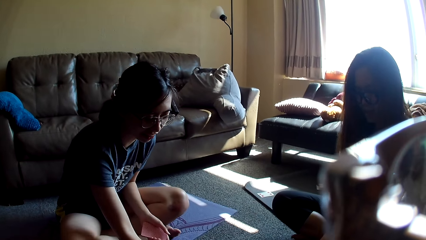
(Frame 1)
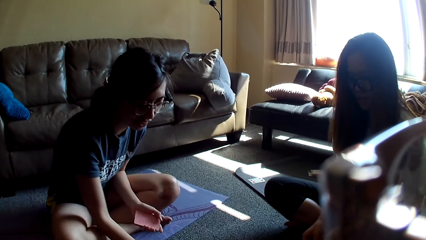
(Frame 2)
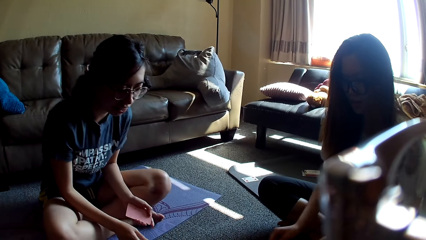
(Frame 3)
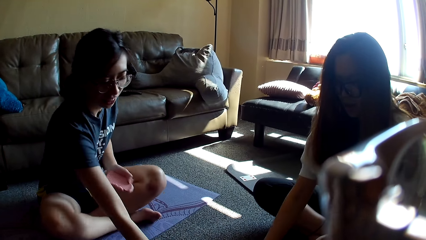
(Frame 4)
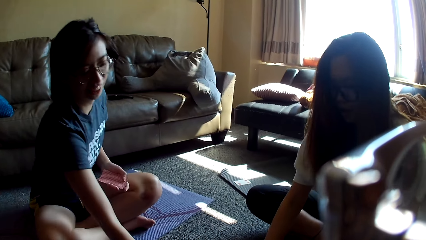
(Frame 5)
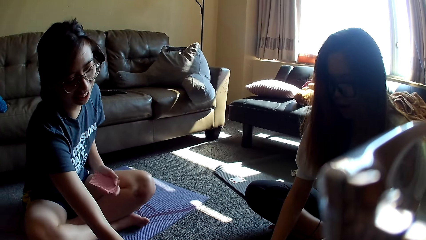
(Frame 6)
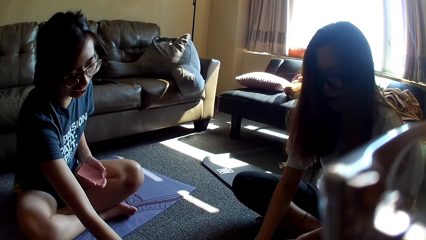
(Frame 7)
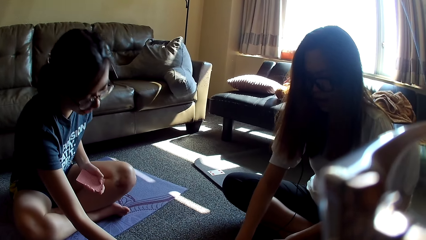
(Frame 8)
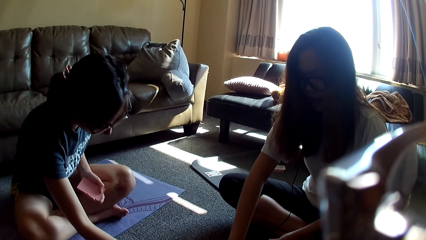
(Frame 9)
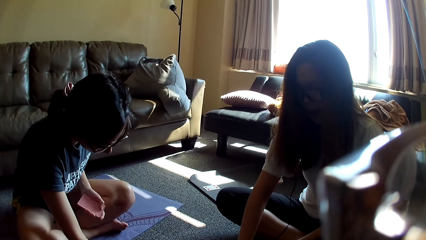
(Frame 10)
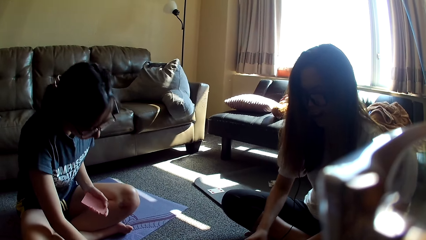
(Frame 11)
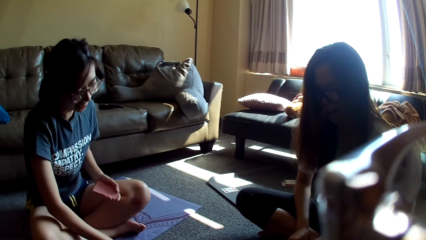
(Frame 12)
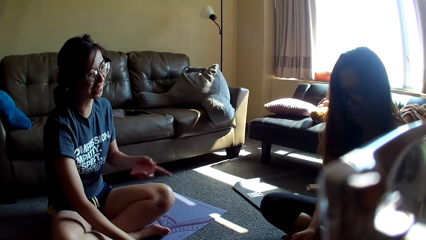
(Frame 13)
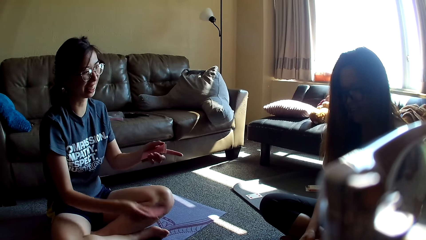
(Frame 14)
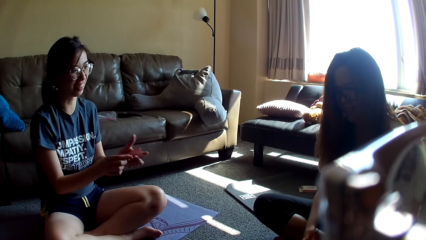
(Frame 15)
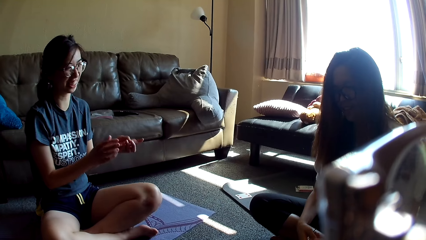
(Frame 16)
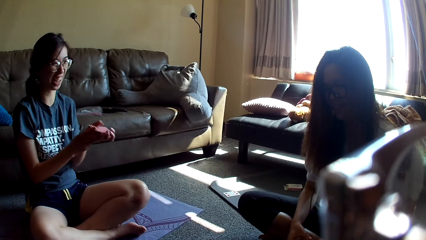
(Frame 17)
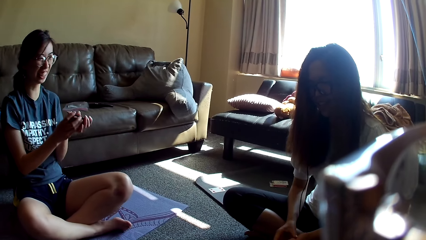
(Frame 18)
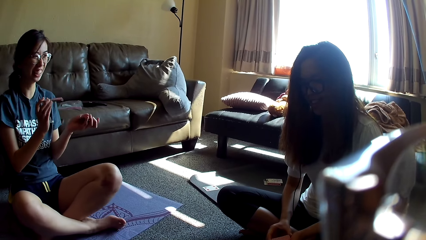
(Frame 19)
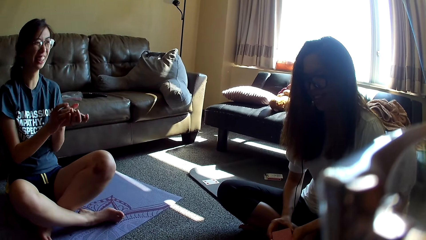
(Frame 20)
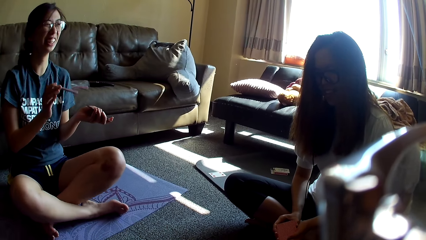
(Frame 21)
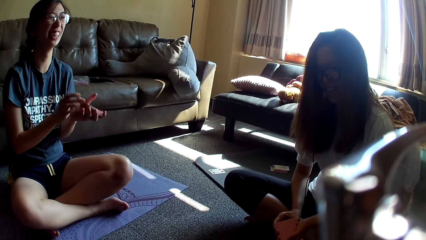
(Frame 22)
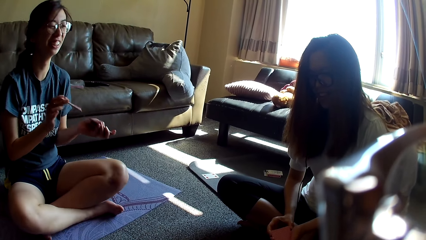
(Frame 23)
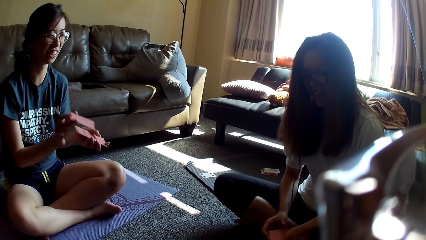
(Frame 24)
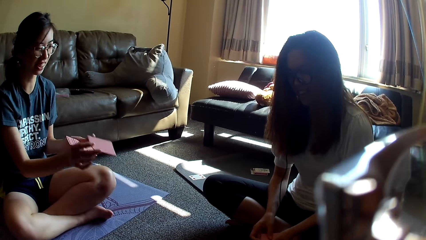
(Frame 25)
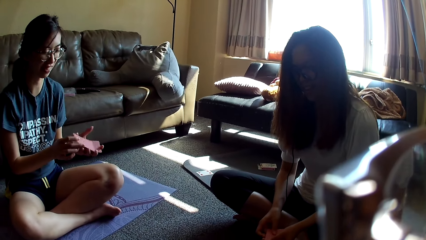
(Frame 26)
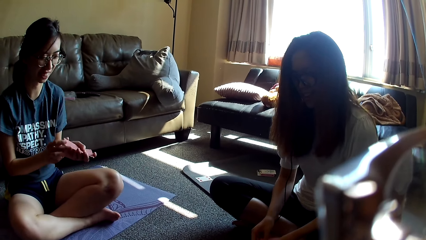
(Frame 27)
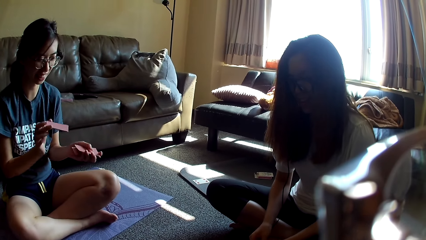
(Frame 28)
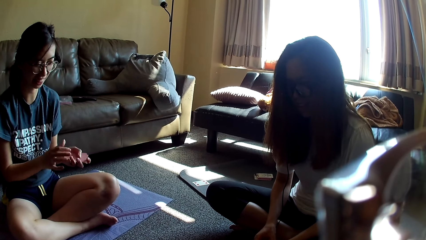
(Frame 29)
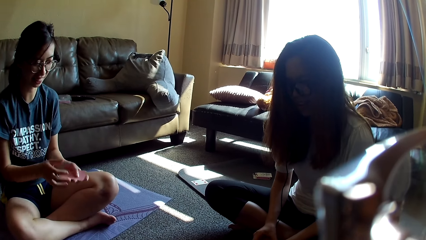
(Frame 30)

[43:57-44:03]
A lady shuffles a card, places the card on the floor, and grabs a card game. Another lady moves a hand. The first lady points at the other lady, holds the card game with the other hand, mixes the card game, moves the card game apart, and mixes the card game.

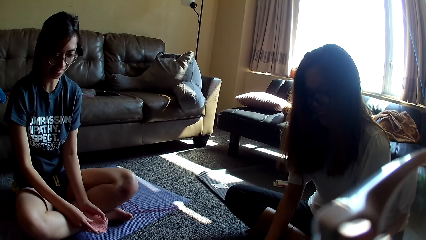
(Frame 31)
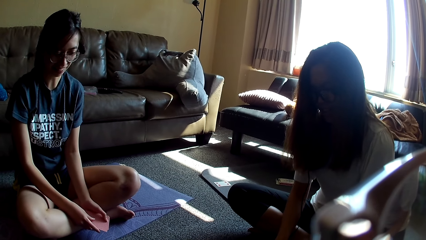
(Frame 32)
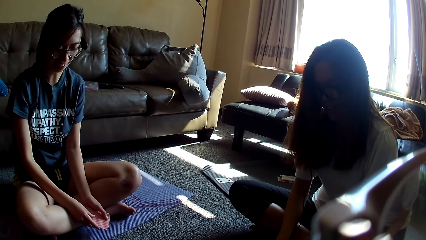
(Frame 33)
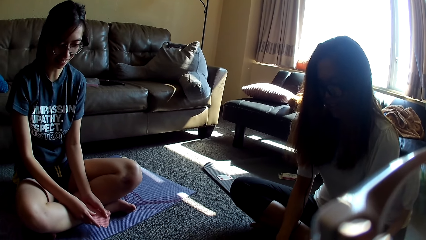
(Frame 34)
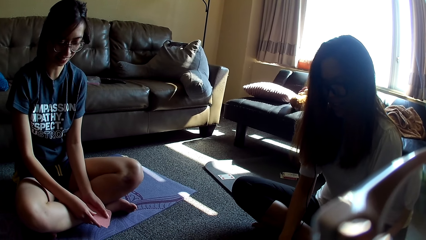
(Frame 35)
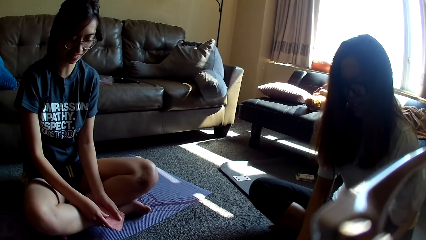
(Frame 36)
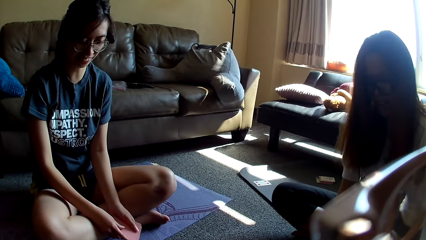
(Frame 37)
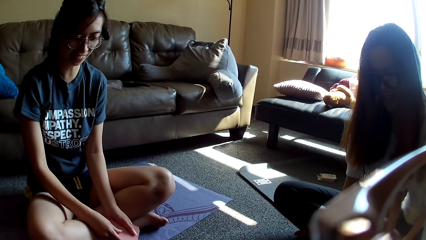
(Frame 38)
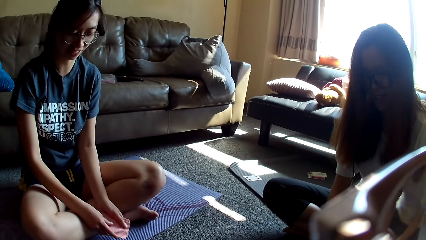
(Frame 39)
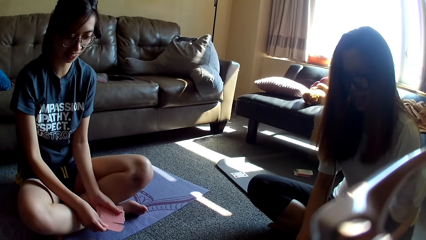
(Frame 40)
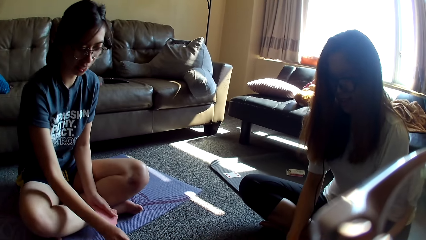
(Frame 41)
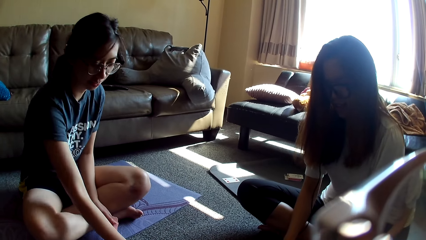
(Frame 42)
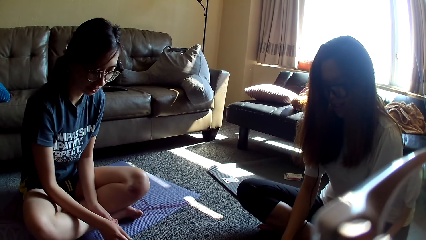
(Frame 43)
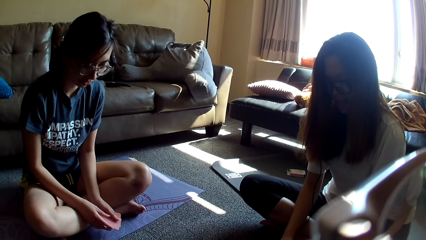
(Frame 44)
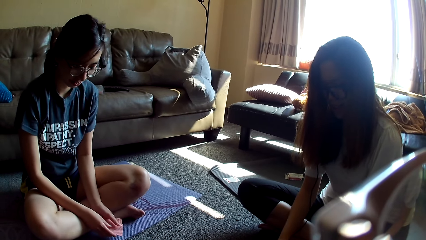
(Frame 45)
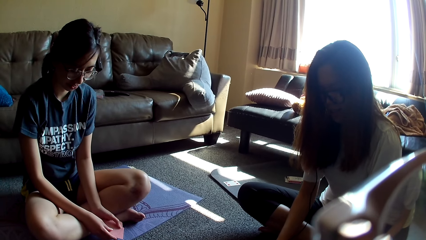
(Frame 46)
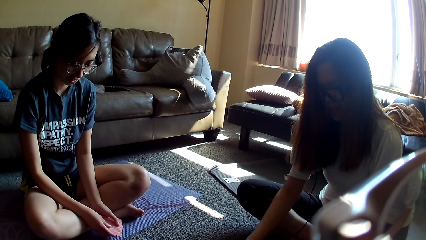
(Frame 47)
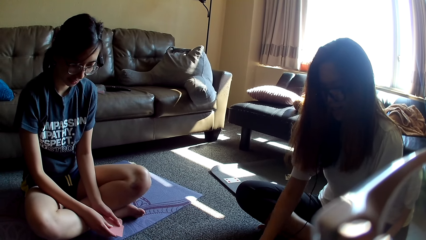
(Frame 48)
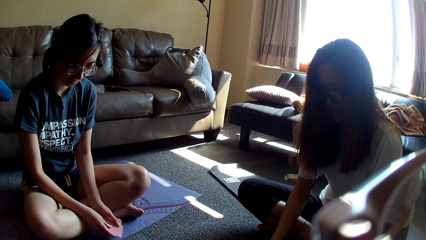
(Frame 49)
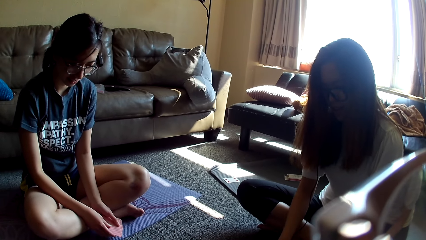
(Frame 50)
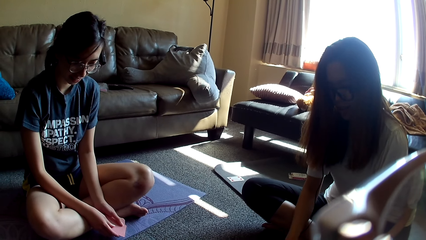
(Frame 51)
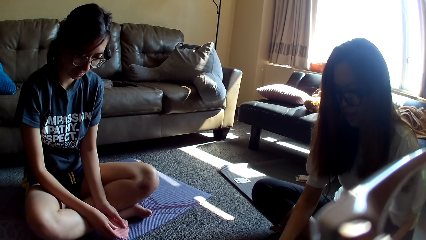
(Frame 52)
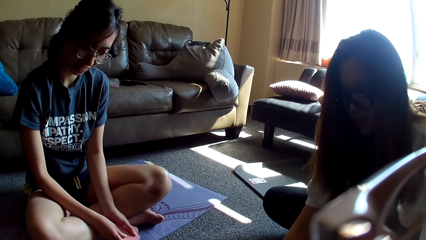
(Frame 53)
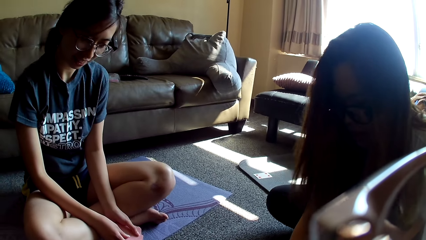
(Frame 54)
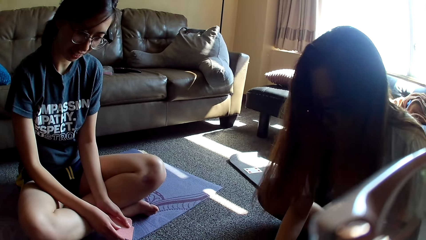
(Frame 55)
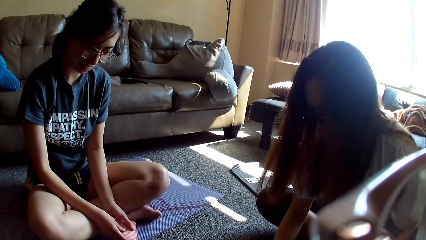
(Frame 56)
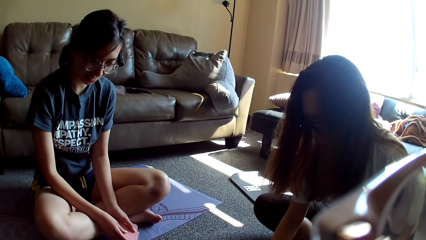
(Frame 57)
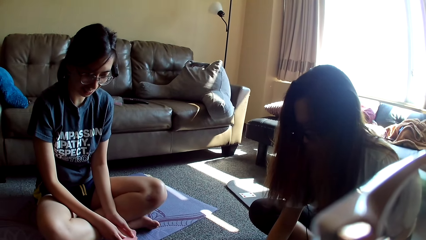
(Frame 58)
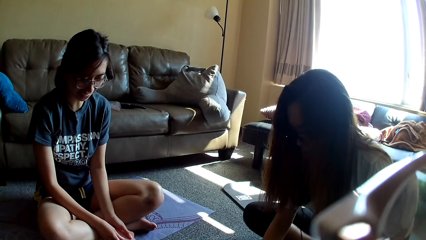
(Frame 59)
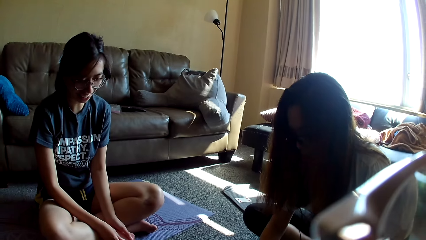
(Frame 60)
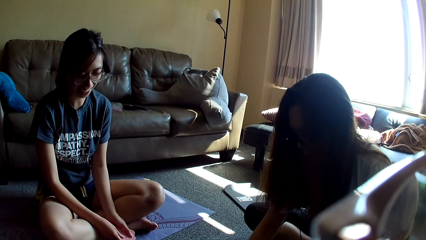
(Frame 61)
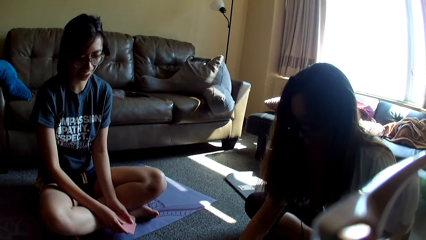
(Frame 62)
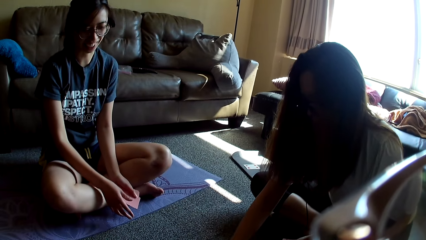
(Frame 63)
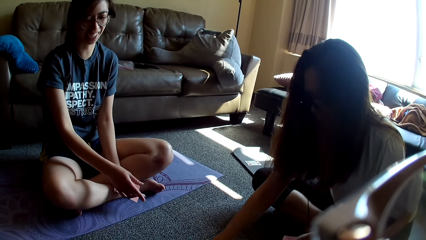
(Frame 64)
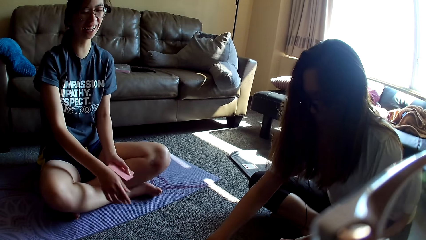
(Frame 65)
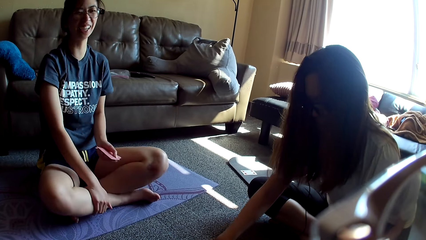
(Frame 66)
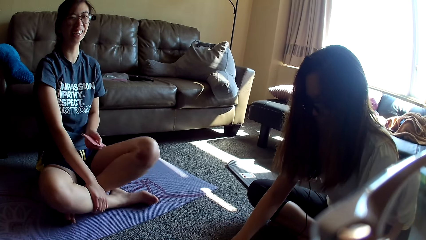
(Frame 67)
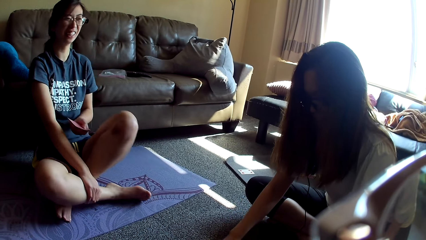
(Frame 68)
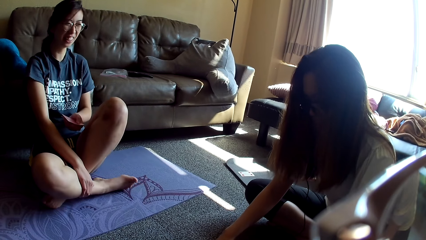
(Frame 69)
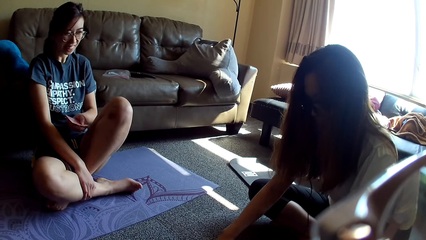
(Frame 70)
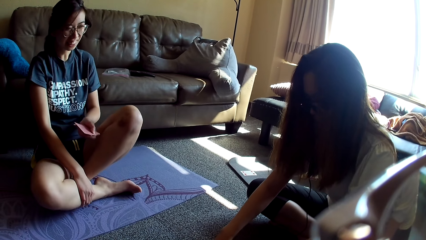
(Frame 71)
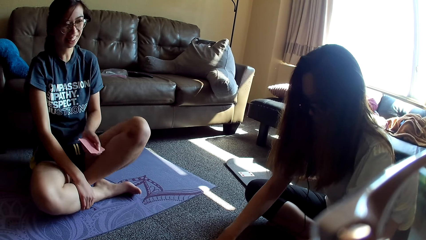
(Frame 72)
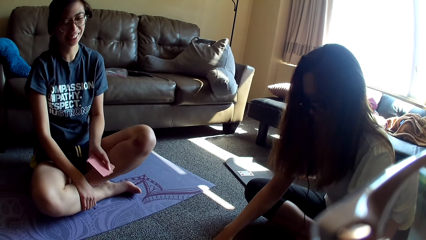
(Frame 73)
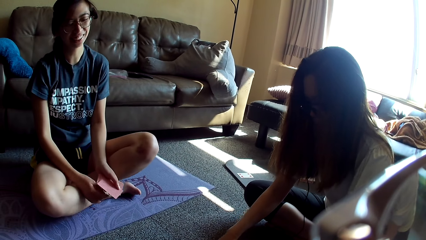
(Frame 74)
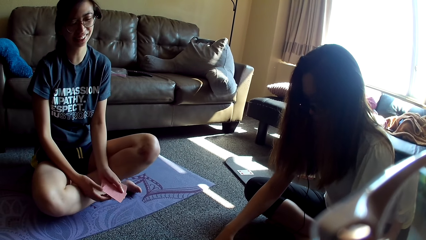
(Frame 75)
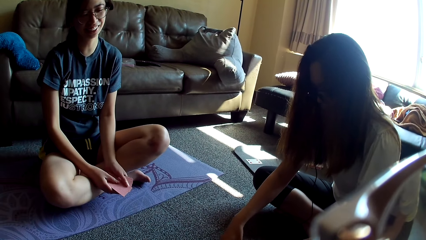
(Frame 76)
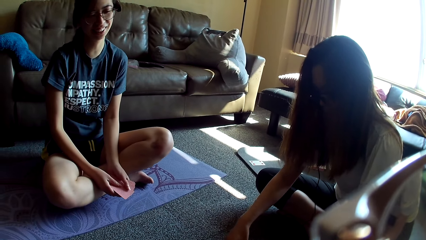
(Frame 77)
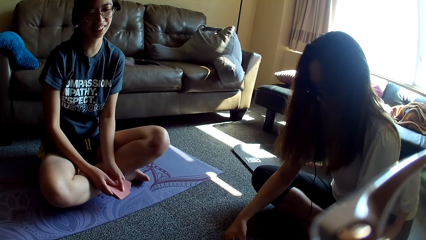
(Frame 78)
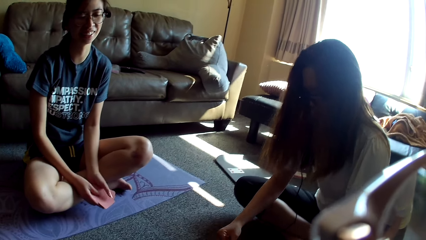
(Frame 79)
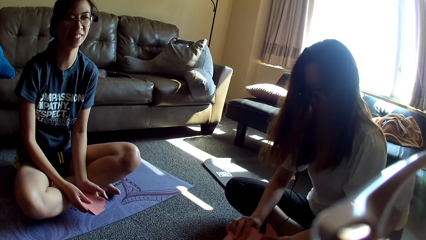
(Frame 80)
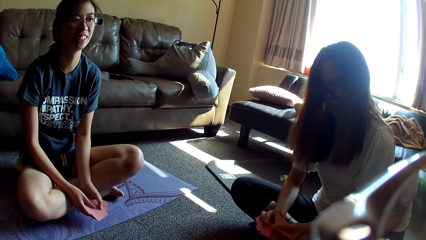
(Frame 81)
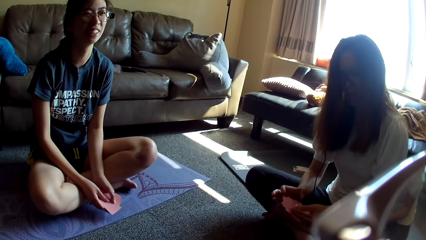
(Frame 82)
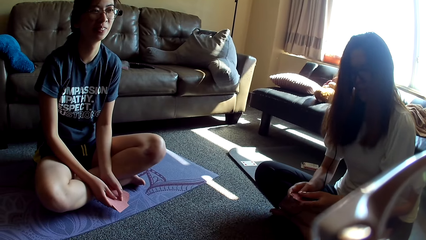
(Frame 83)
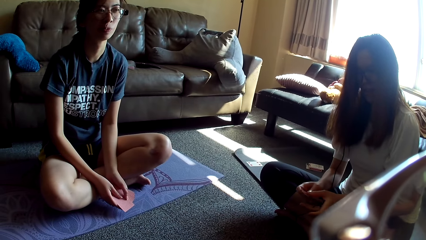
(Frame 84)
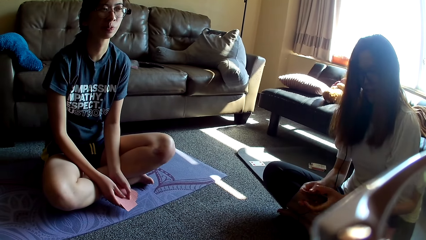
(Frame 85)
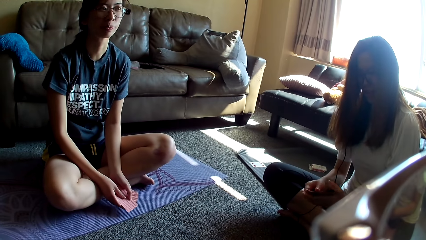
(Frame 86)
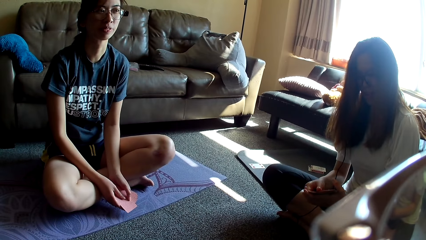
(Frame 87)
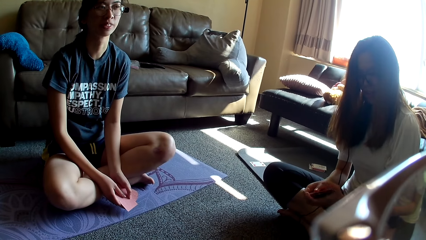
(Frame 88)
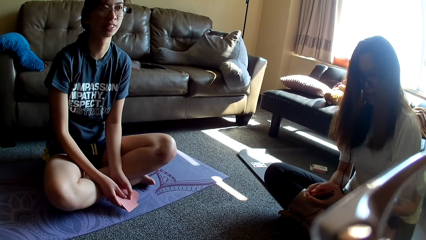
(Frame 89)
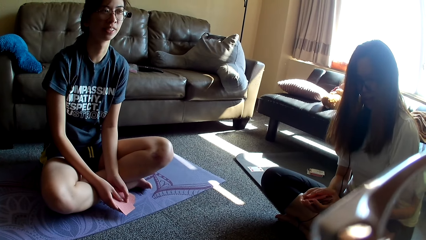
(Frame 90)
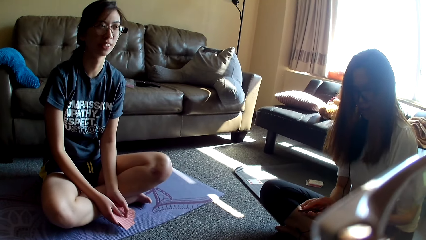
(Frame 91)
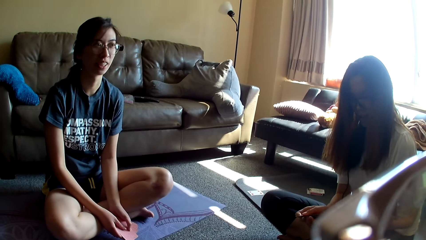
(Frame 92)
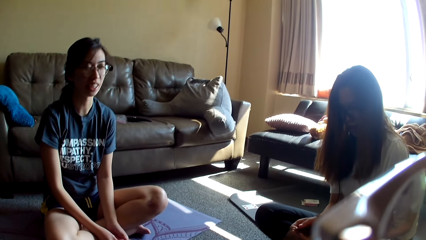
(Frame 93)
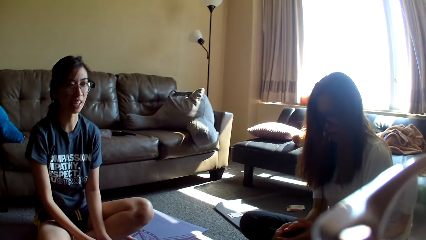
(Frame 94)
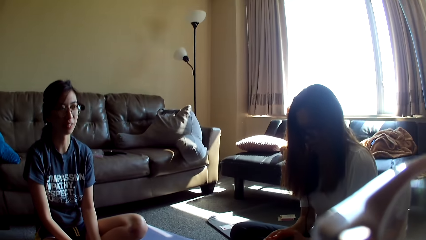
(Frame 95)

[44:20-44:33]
A lady holds a card game. The lady places a card on the table repeatedly. The lady moves a hand and holds the game card. Another lady drops the card game and moves a hand. The other lady touches the card game. The first lady moves a hand, holds a leg, points on the floor, and holds the card games. The other lady leans back, holds the card game with the other hand, and aligns the card game.
